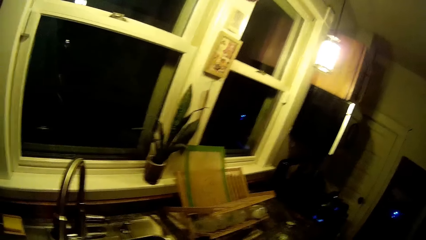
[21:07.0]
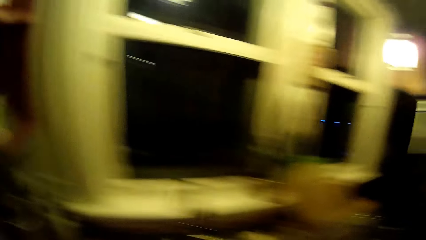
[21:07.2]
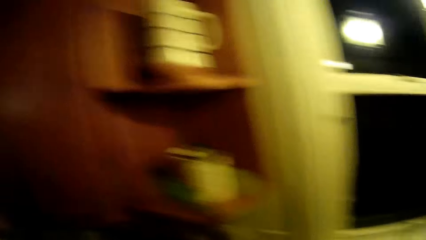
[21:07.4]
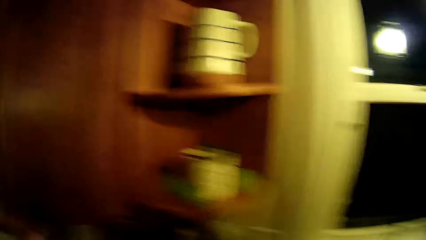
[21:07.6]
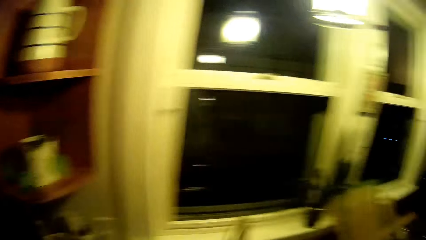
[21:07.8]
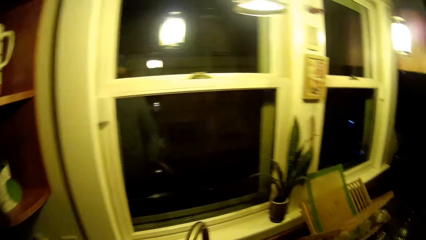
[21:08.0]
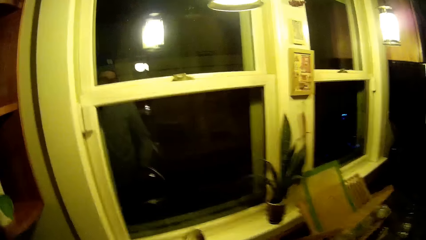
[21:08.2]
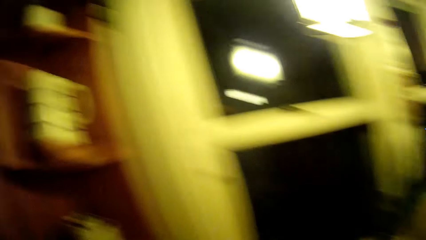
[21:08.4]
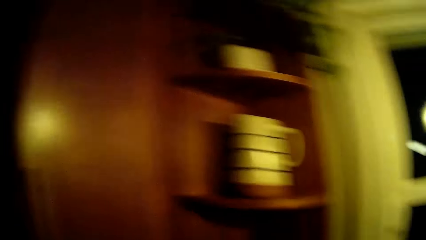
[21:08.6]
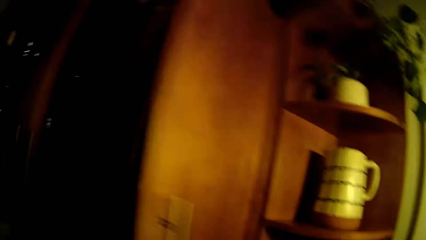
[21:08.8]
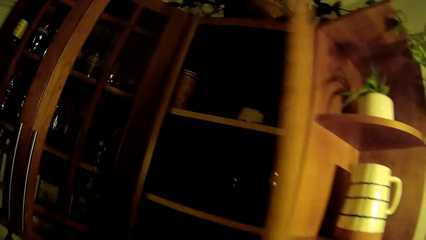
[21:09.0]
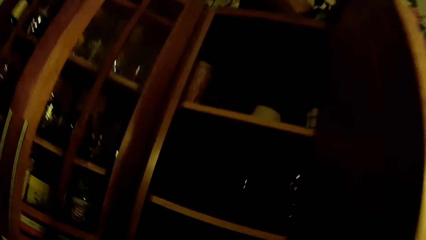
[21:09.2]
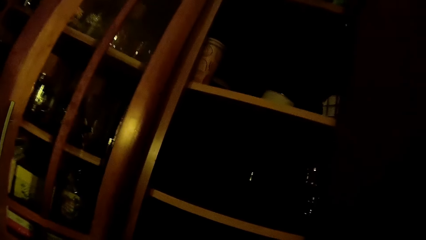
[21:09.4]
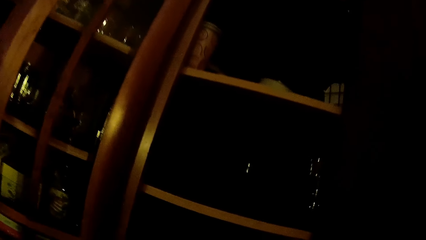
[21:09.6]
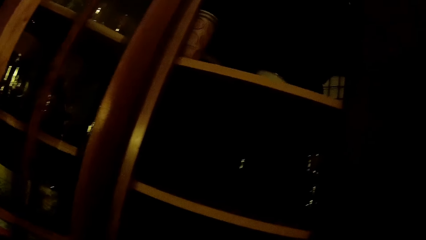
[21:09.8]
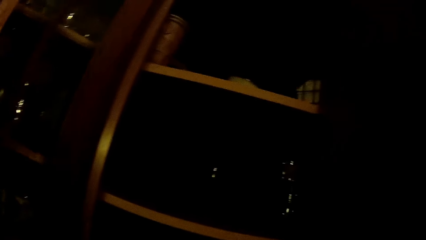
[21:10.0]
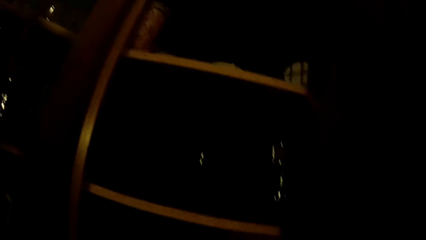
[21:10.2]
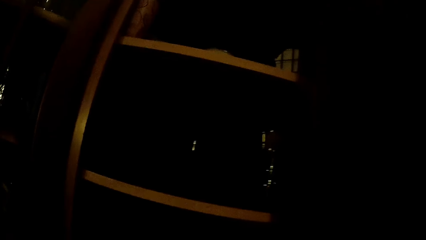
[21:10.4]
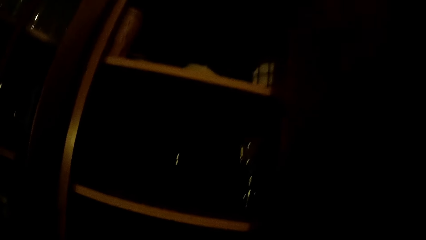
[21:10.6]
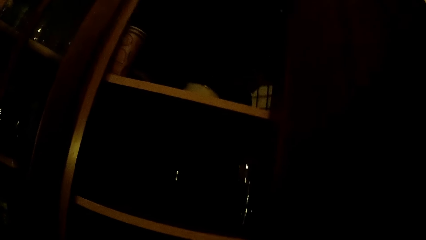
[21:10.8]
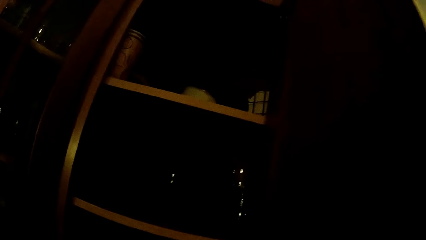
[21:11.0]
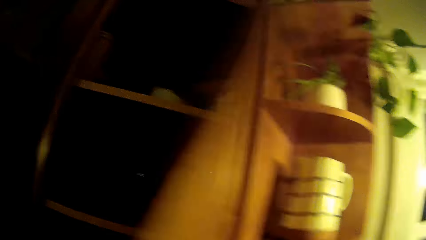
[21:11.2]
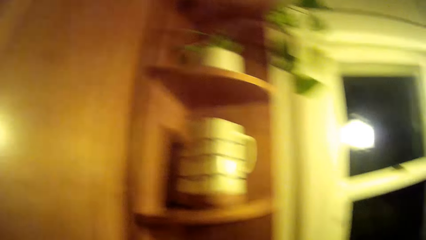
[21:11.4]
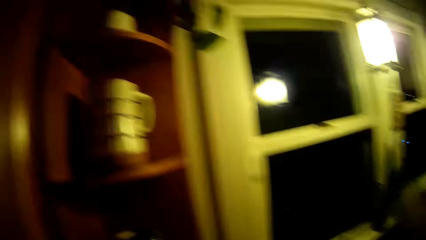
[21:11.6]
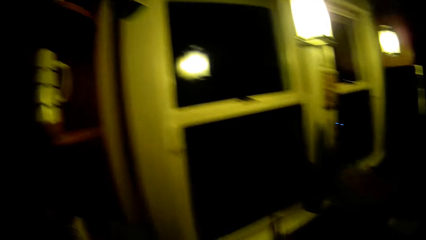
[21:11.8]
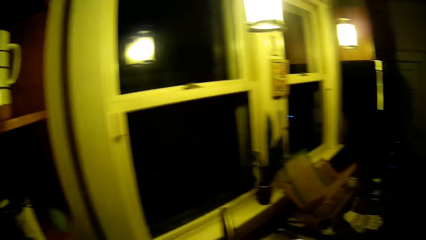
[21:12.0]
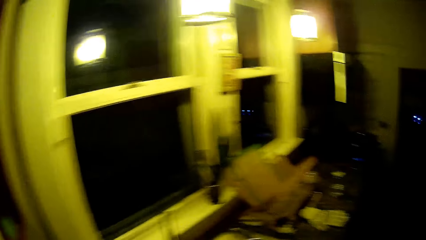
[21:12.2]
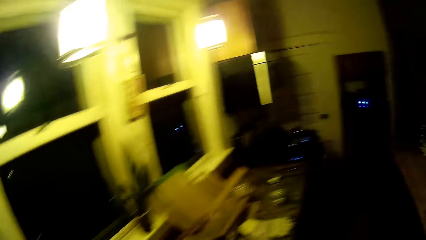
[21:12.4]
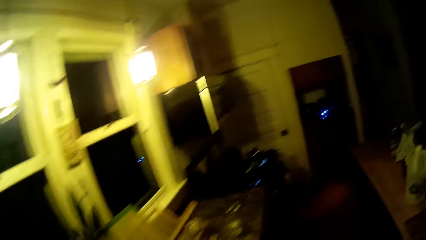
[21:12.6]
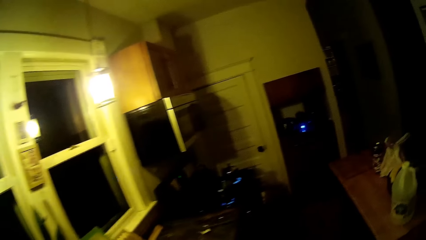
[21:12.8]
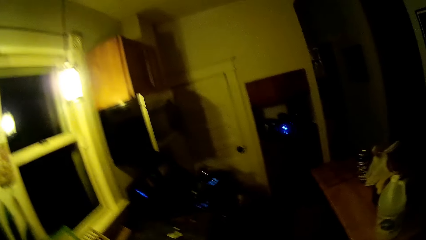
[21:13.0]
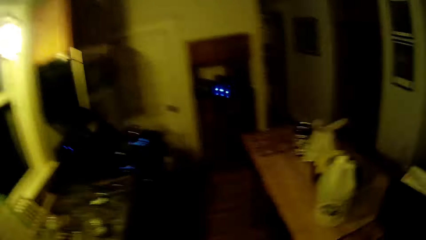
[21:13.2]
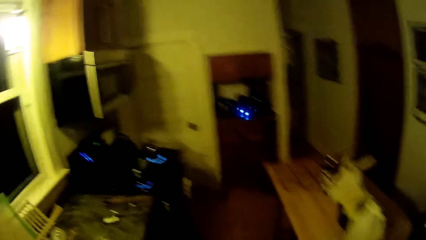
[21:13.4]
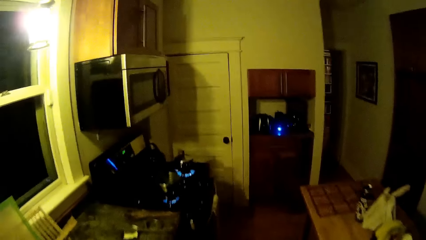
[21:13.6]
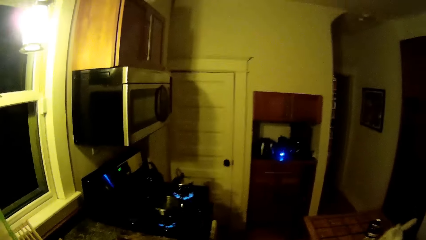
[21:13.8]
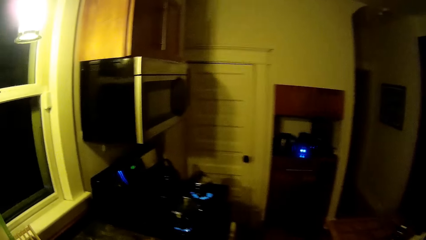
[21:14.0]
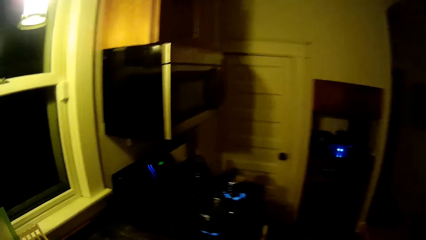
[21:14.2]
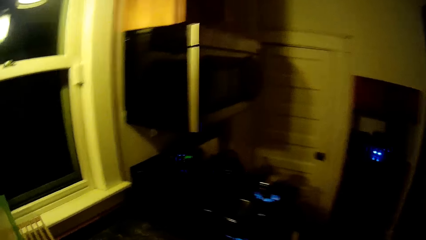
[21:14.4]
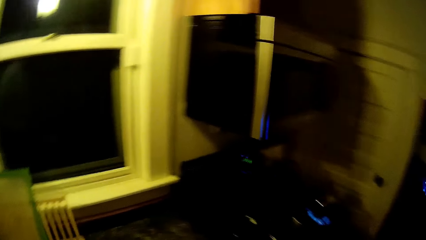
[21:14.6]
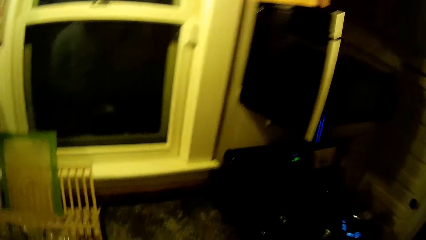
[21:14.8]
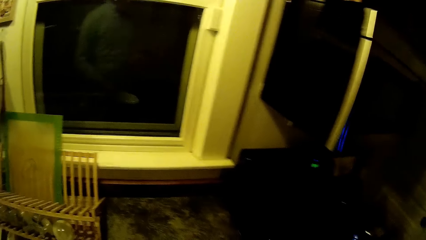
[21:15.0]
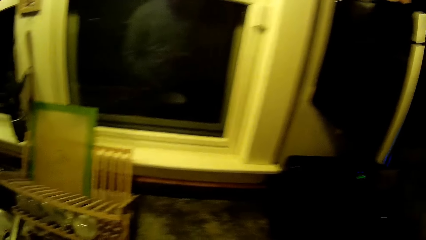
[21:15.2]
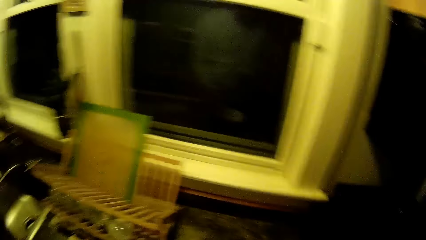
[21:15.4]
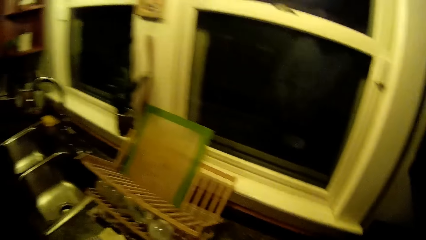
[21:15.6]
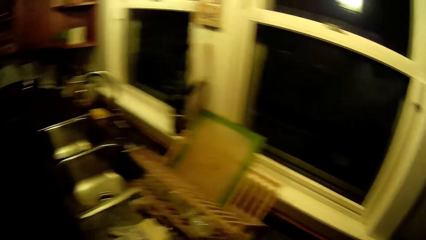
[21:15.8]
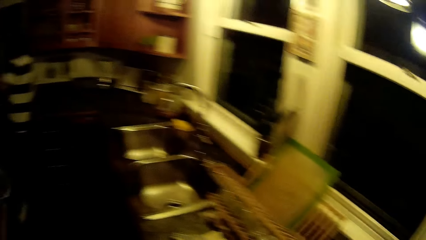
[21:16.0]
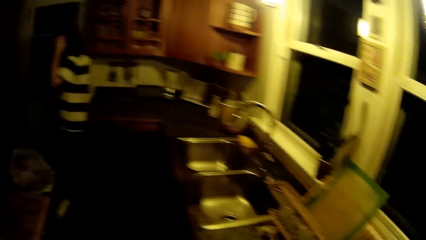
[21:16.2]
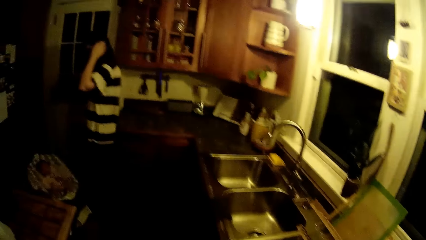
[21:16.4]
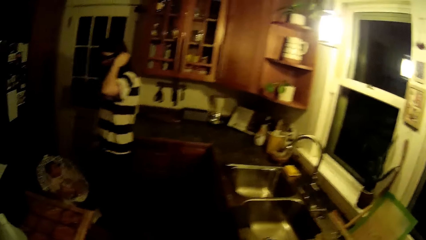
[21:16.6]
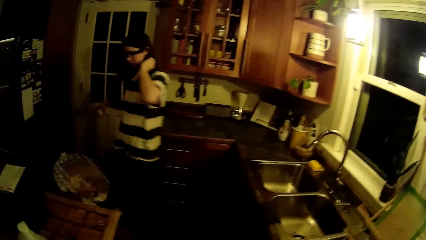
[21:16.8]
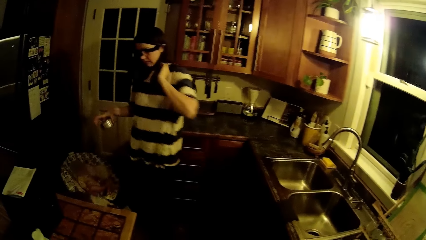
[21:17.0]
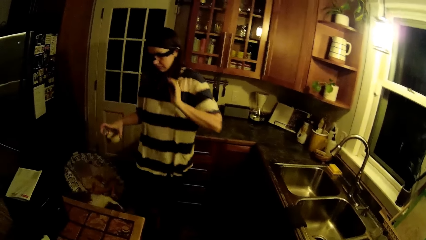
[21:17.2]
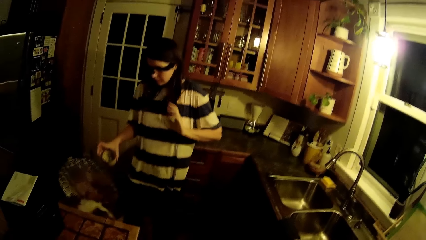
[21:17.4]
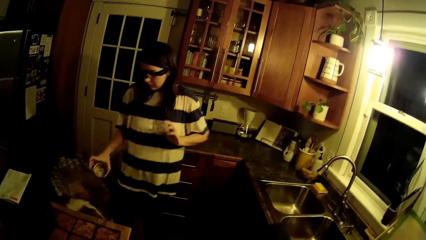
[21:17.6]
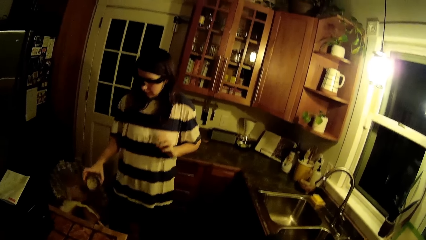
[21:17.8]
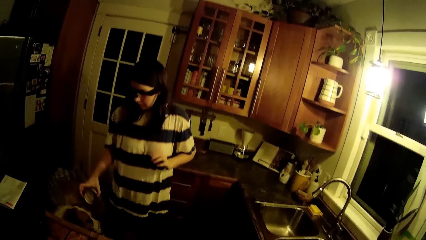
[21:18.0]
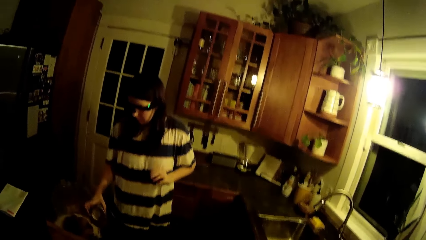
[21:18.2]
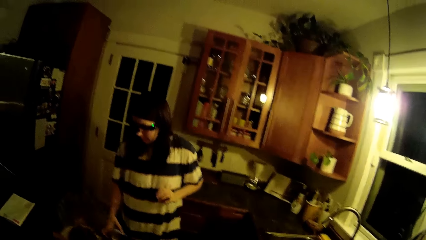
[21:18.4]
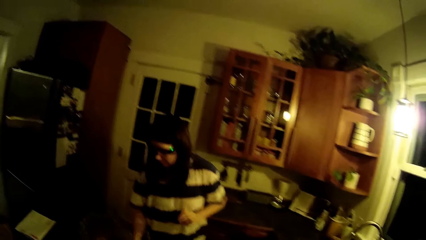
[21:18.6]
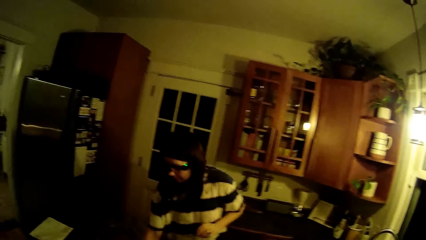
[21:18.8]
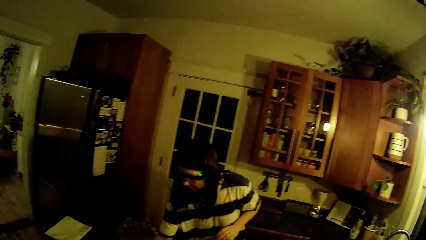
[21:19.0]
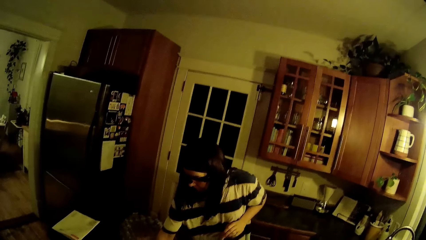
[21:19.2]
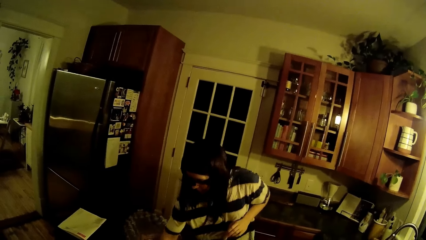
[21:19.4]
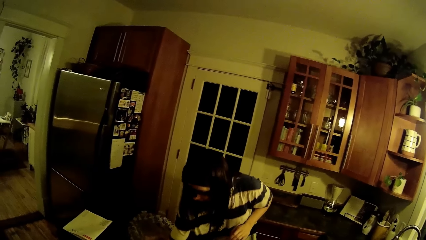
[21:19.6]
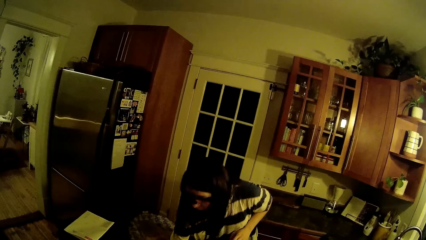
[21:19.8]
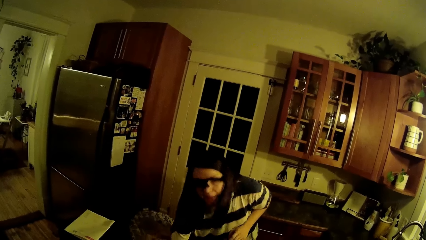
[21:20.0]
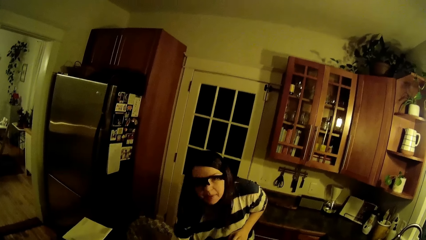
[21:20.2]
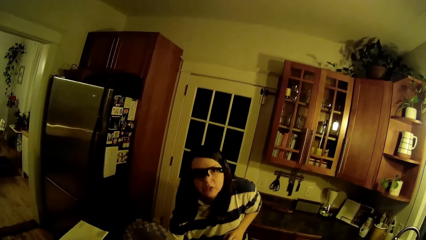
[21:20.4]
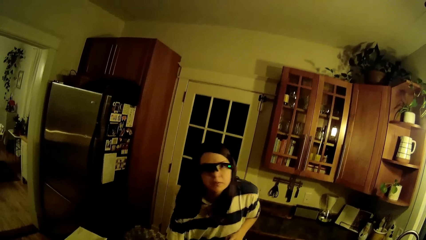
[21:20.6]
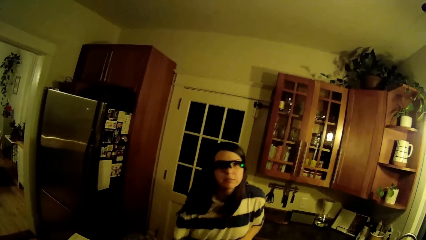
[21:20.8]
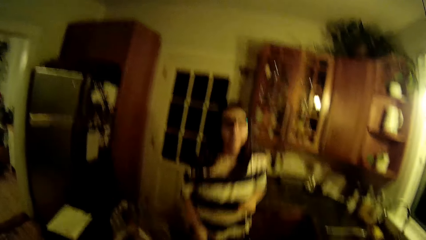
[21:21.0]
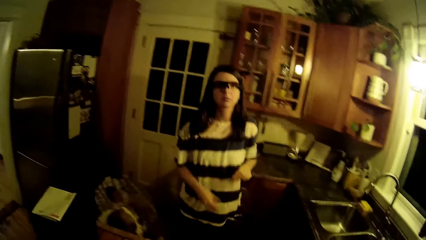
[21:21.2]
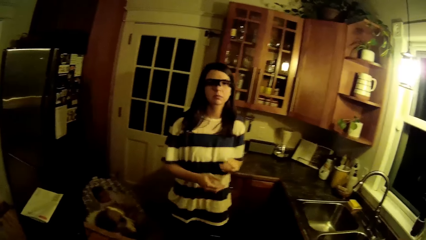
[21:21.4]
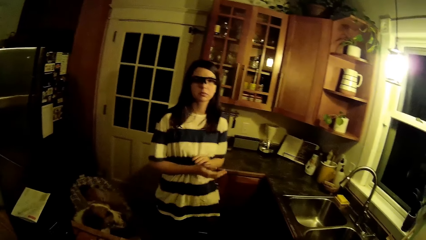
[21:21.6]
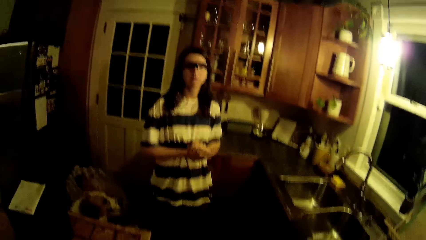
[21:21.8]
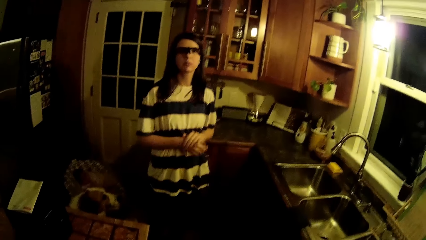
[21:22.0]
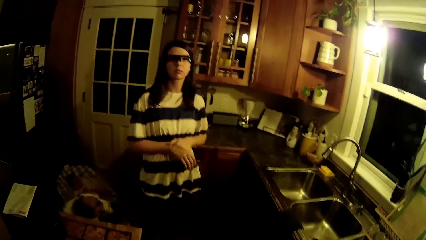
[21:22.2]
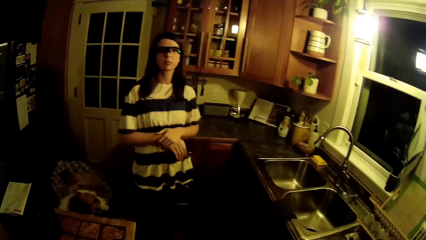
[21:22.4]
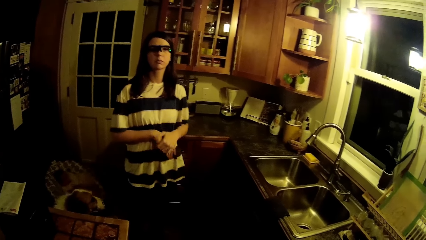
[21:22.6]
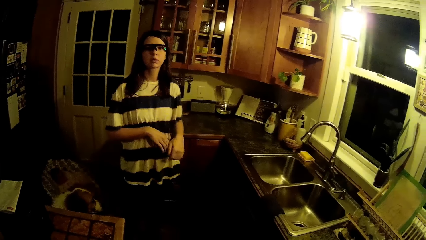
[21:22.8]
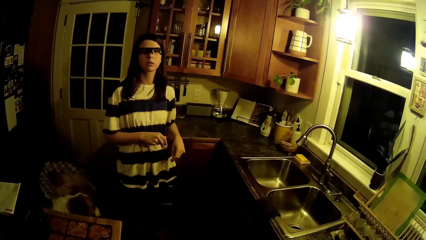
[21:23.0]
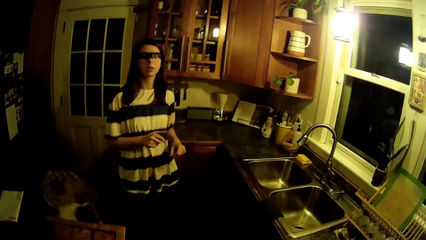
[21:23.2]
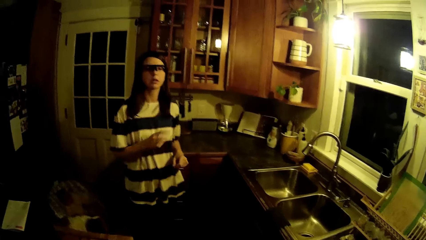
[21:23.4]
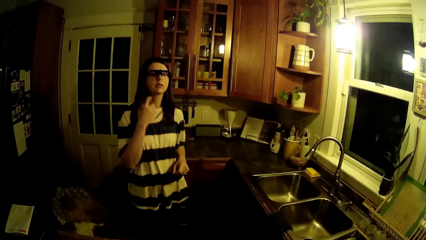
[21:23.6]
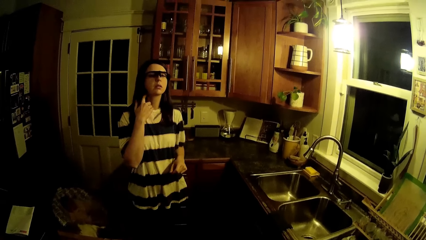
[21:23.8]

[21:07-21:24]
The camera wearer looks around the kitchen. He opens the cupboard or cabinet with his right hand. He stares at the cabinet. He closes the cabinet. He walks around the kitchen. He walks towards the cabinet. He converses with the woman. The woman interacts with a dog. The camera wearer converses with the woman. The woman rubs her hands together.
